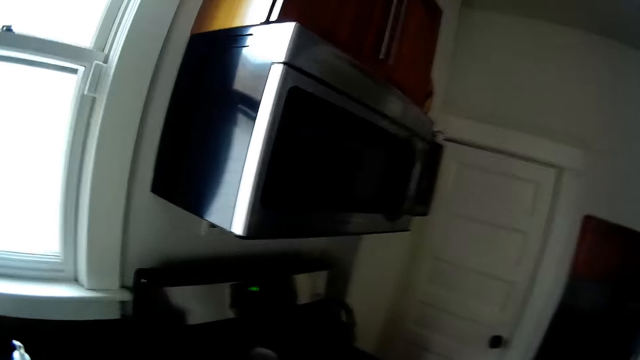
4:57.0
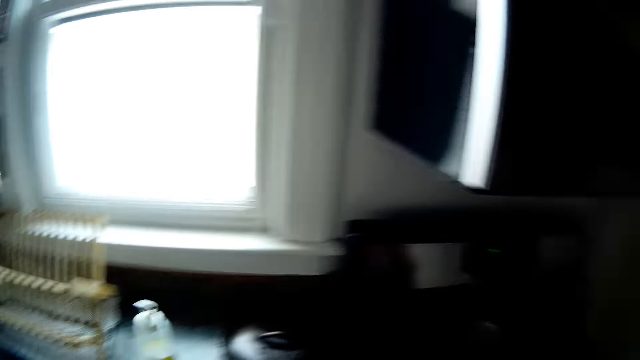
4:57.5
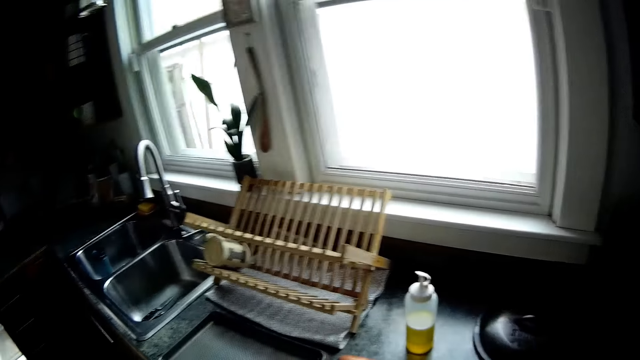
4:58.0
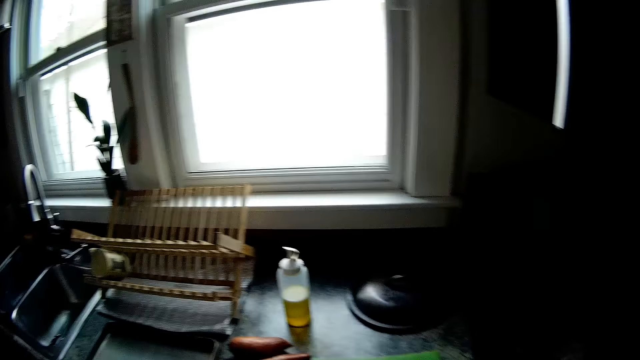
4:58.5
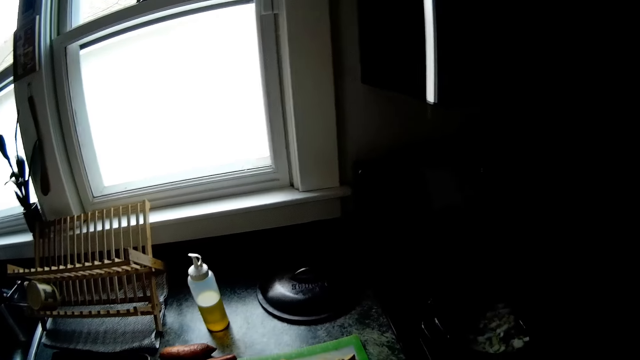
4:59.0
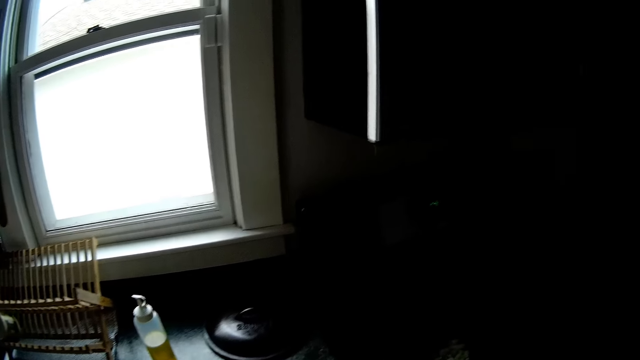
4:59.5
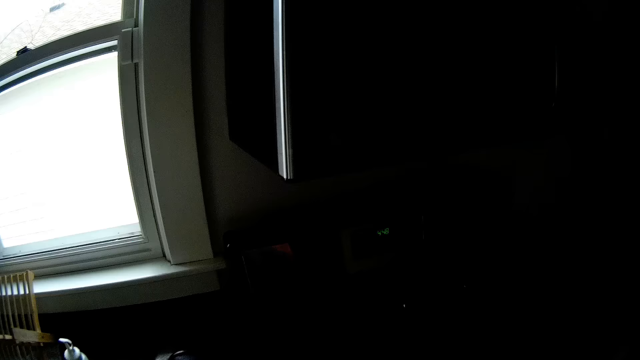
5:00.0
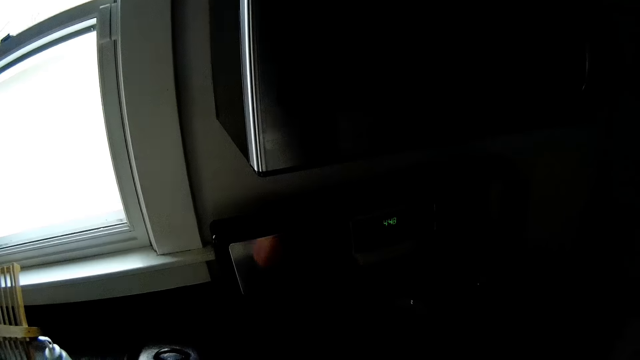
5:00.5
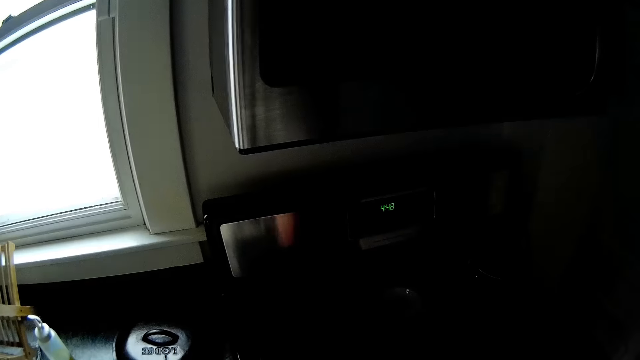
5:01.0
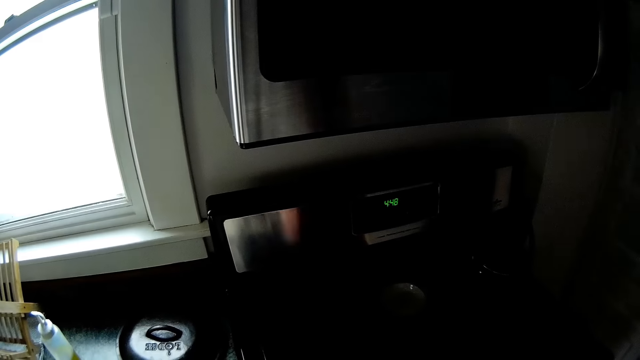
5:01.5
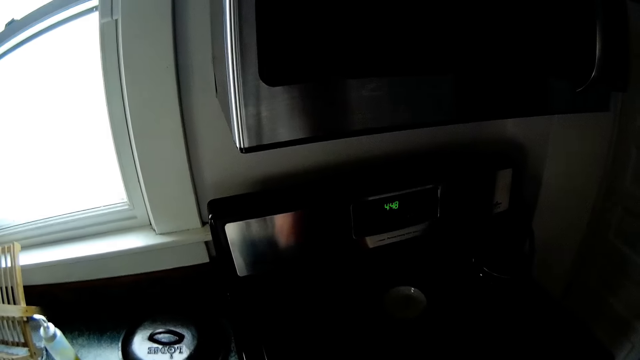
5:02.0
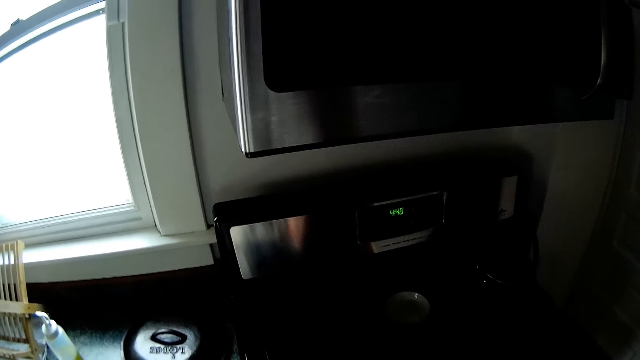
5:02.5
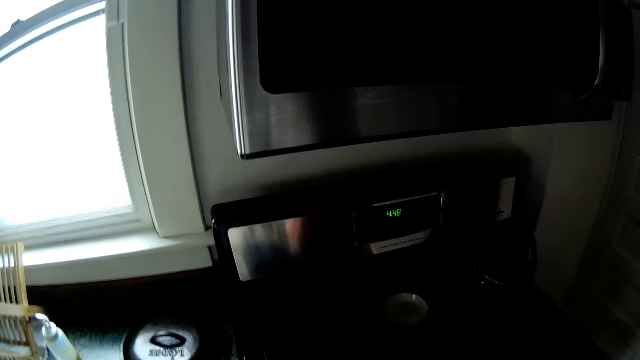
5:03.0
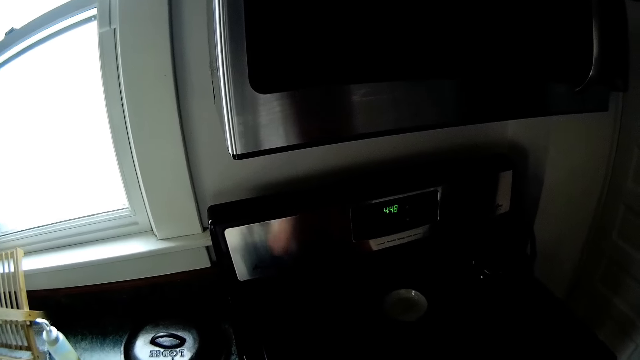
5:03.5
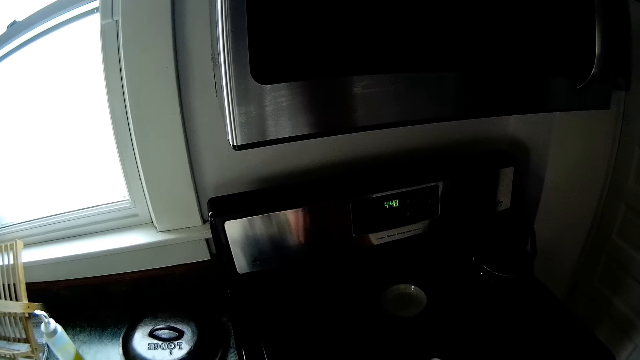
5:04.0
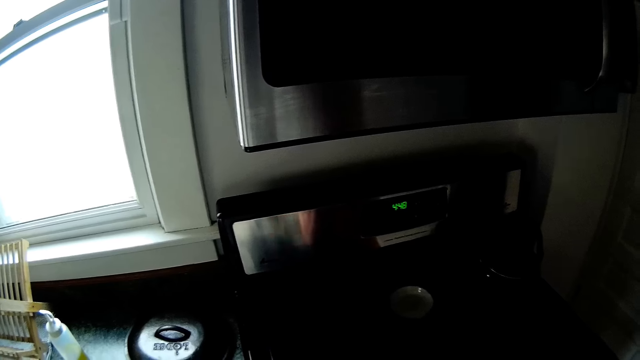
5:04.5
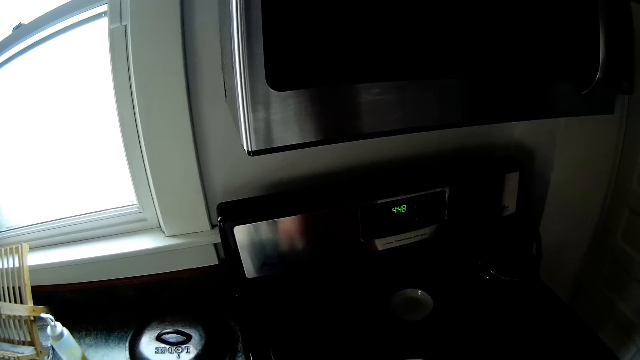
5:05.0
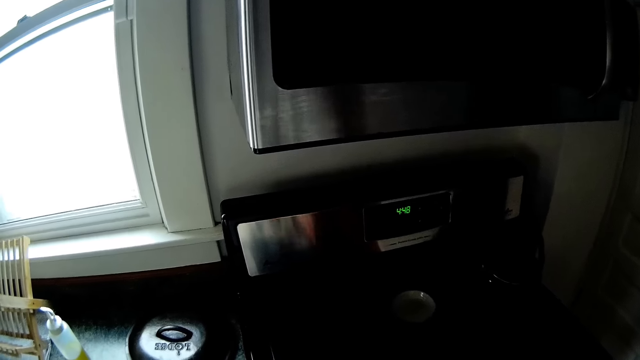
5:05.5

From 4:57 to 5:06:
The camera wearer walks around a room. They were stirring a meal in a pan on the cooker.

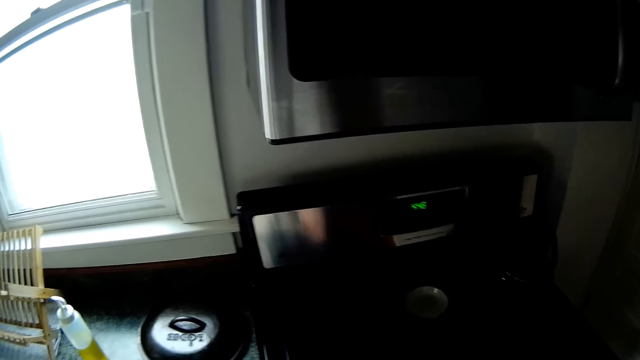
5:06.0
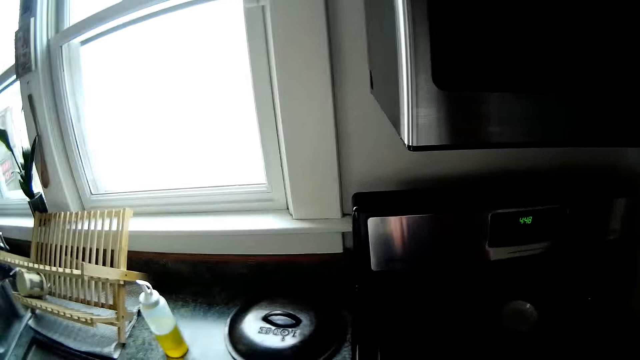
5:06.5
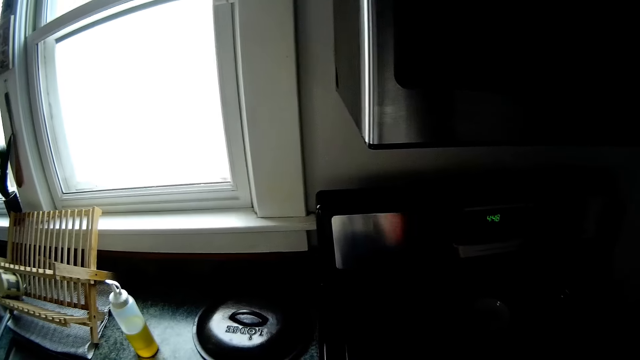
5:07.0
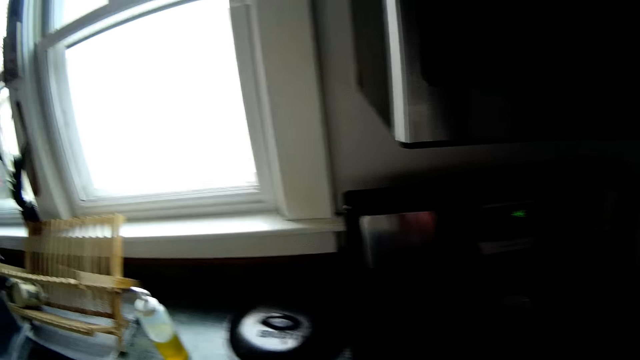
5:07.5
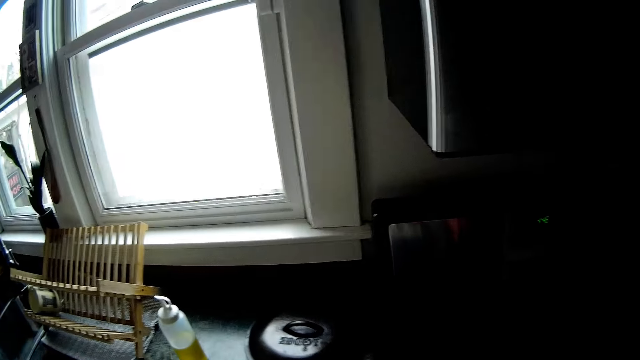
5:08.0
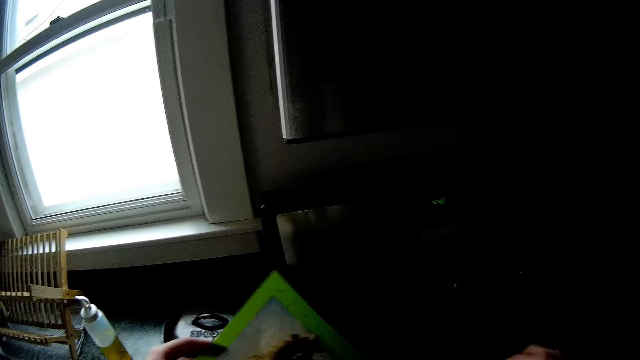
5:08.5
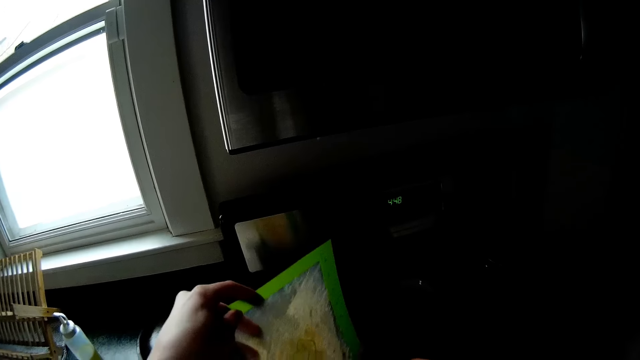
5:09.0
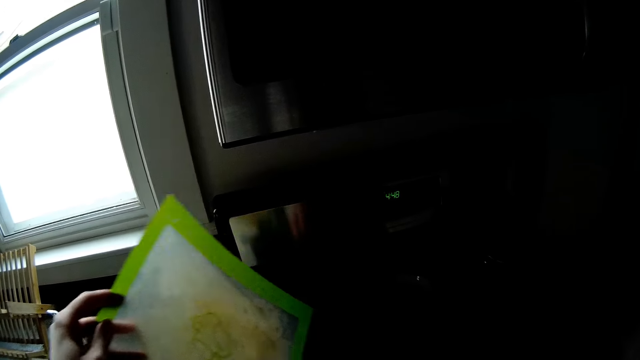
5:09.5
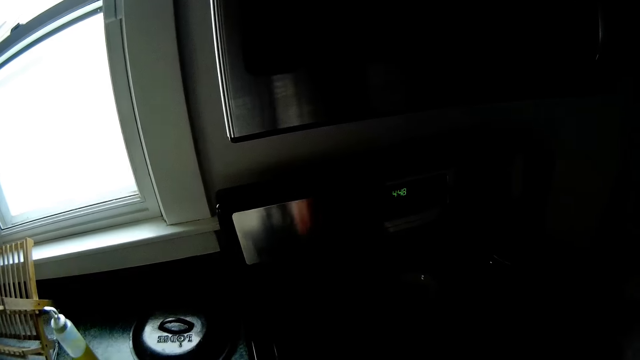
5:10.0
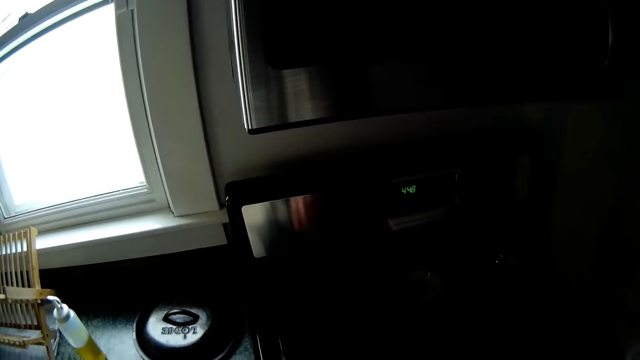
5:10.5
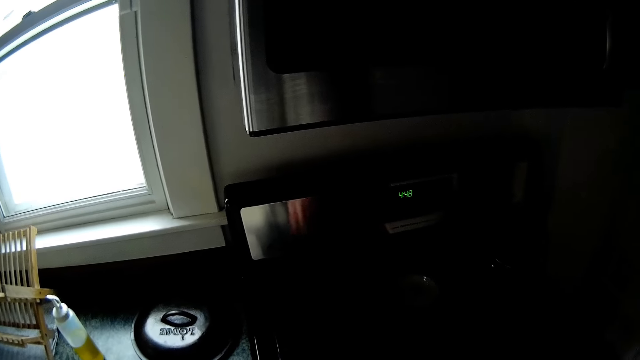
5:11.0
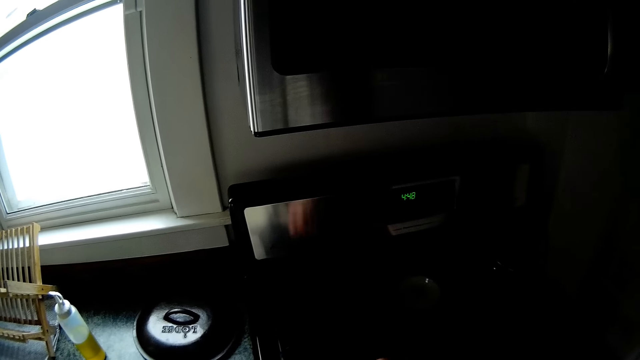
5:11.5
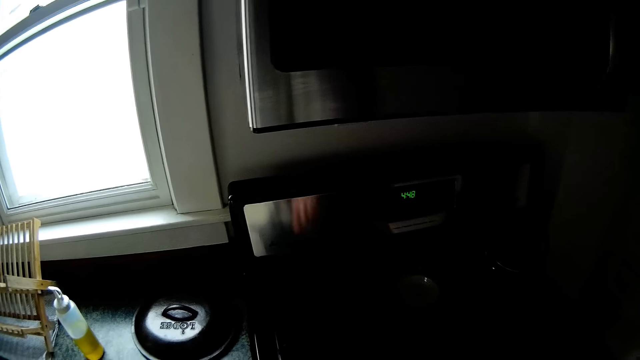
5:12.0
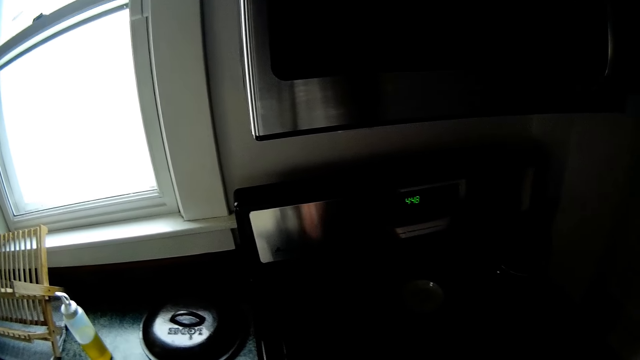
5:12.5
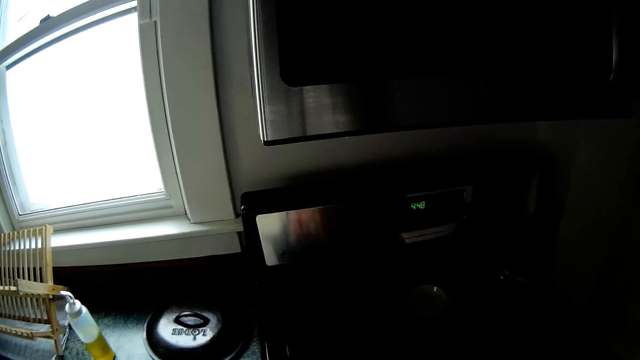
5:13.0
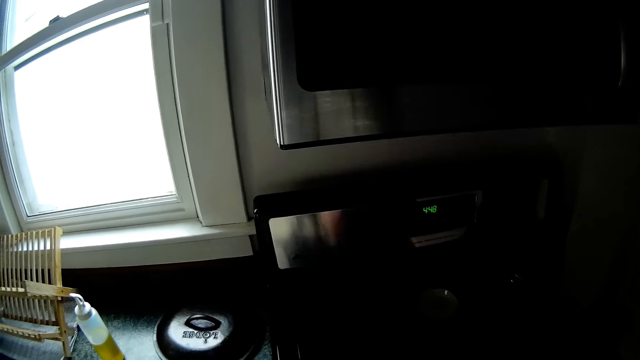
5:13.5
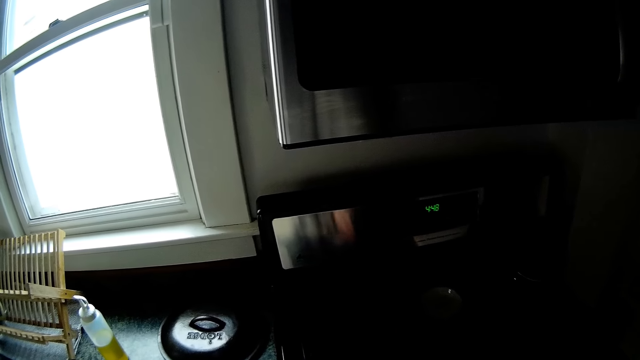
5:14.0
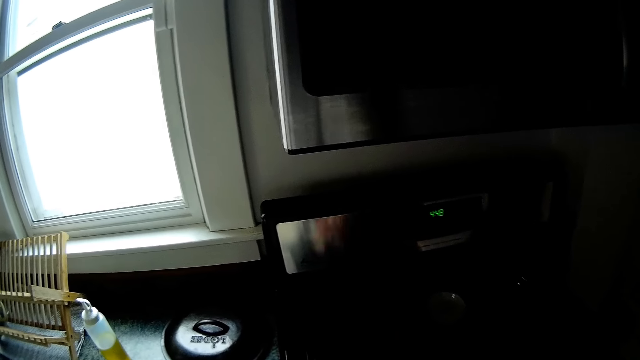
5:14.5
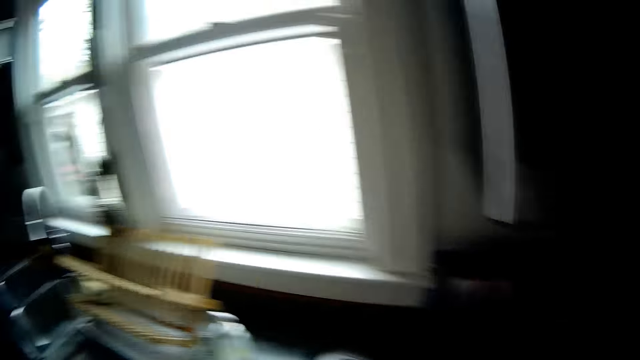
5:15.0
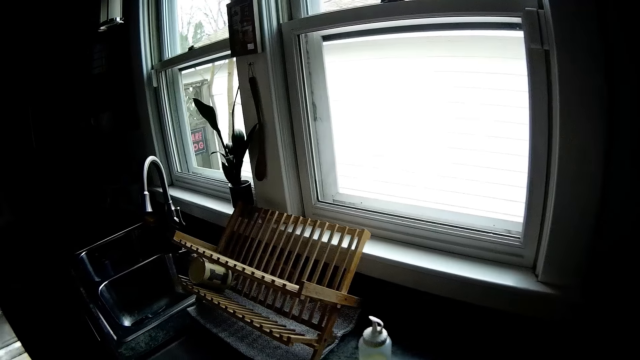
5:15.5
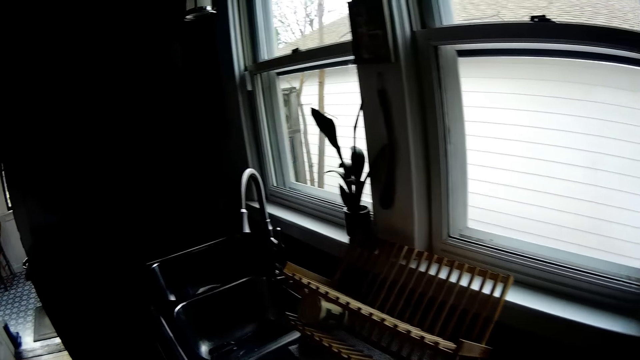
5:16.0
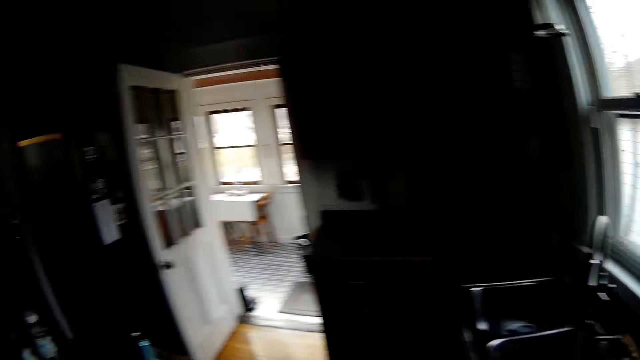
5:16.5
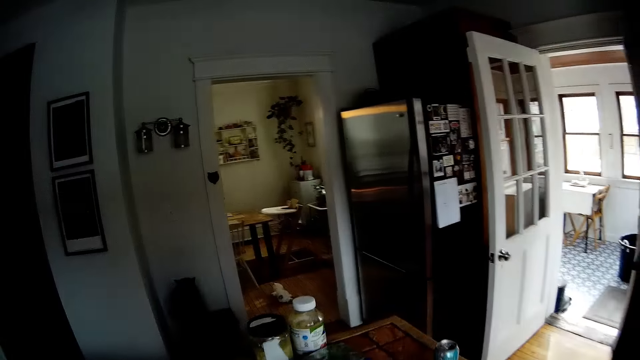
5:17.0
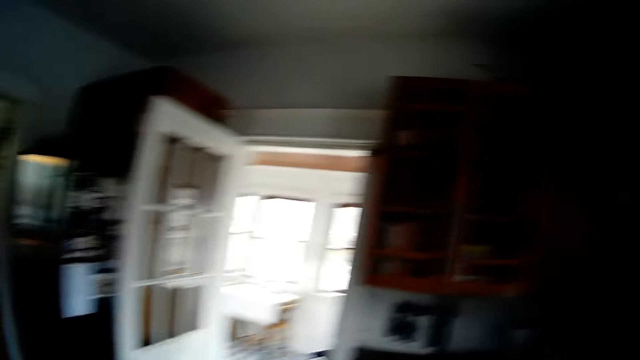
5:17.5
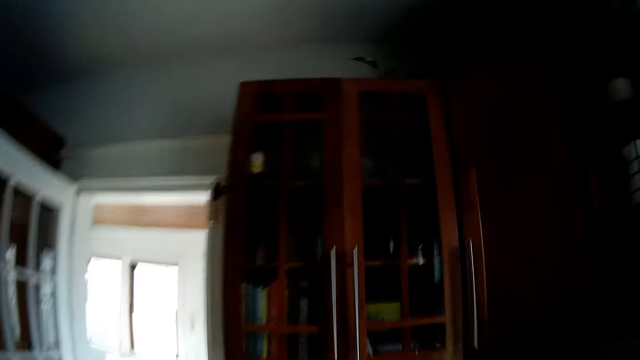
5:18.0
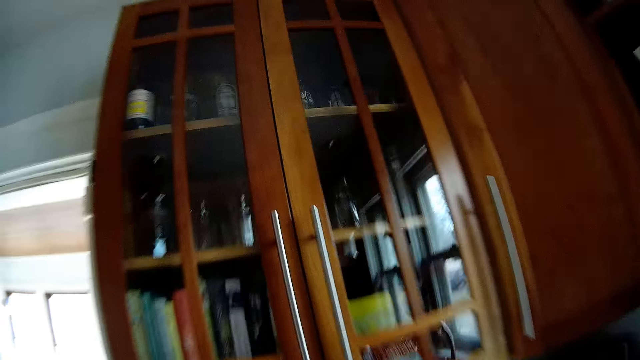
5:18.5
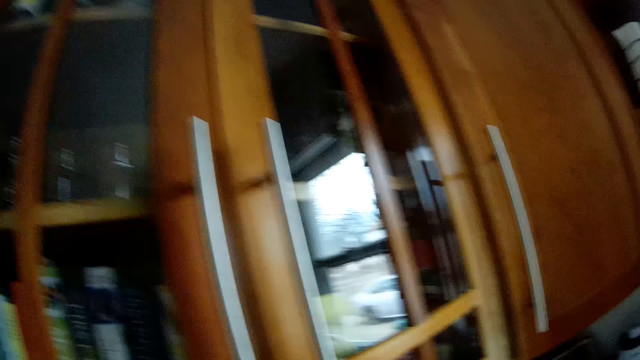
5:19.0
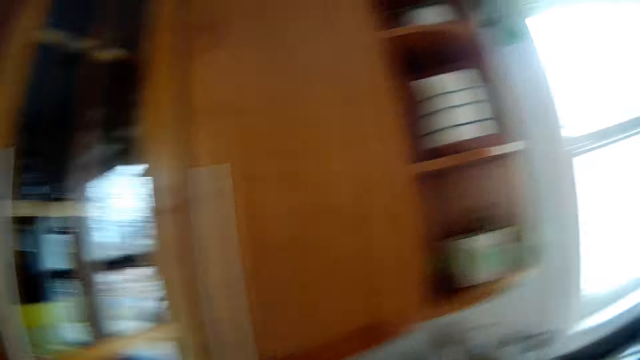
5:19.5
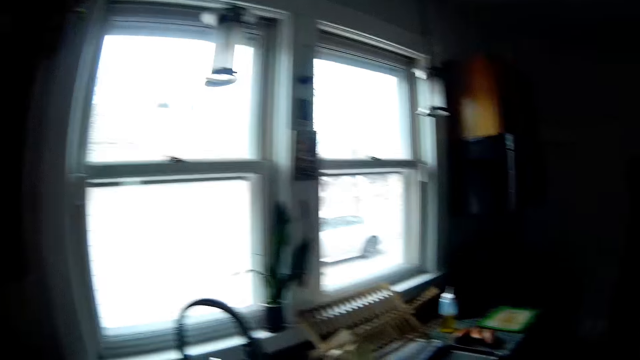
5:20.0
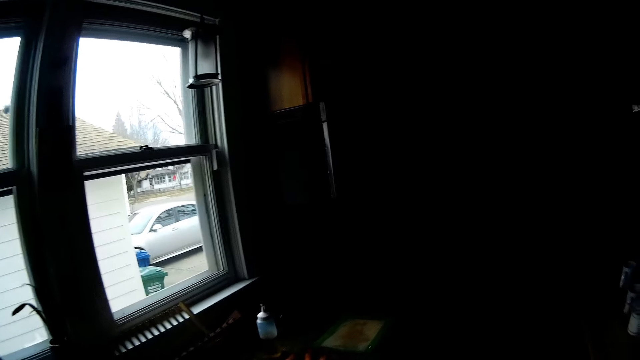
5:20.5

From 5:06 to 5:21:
The camera wearer scrapes a bowl with a spoon in her right hand. She holds a piece of paper. She stirs food in a pan. She walks around a kitchen, moves toward the kitchen cupboard and looks around the kitchen.
